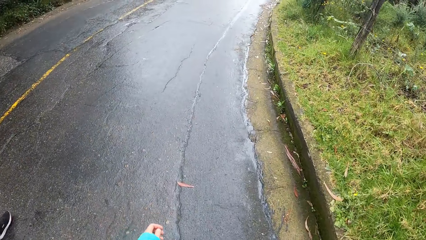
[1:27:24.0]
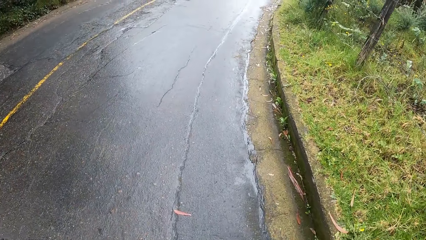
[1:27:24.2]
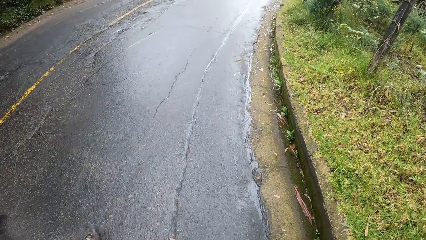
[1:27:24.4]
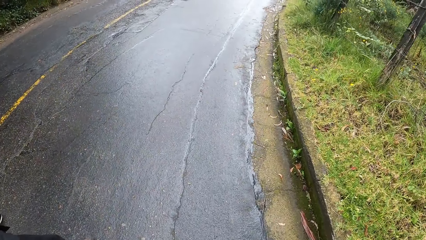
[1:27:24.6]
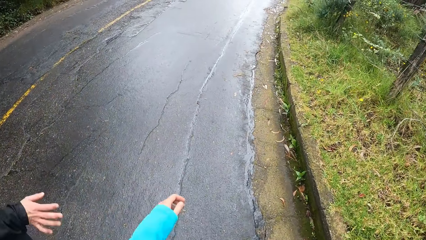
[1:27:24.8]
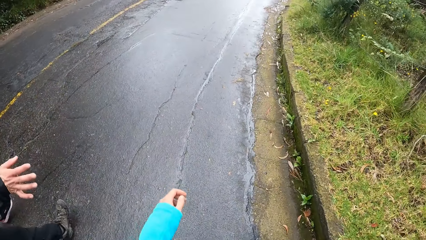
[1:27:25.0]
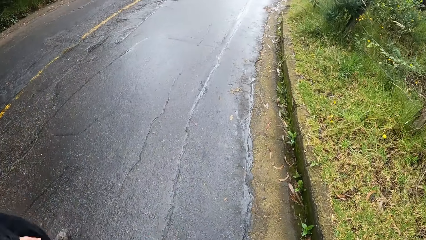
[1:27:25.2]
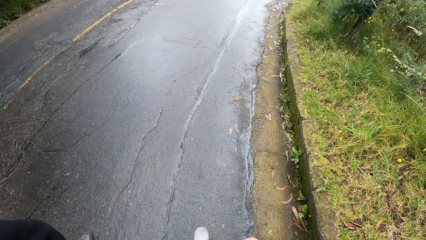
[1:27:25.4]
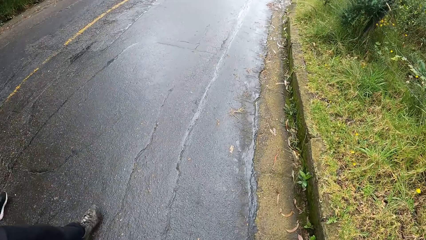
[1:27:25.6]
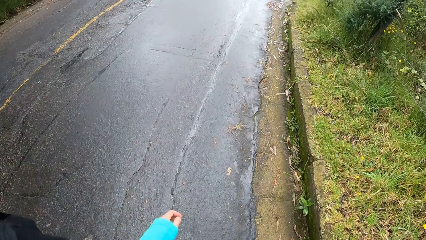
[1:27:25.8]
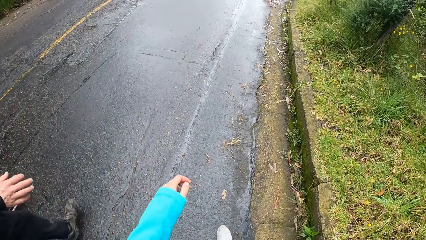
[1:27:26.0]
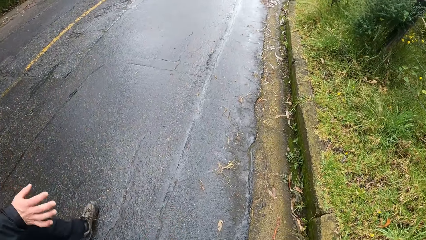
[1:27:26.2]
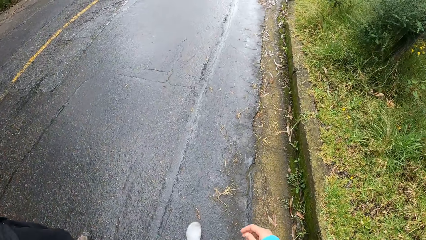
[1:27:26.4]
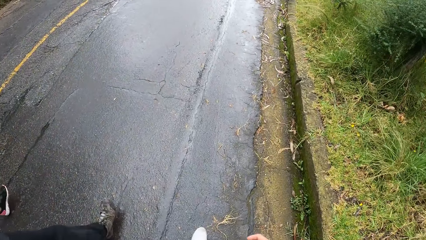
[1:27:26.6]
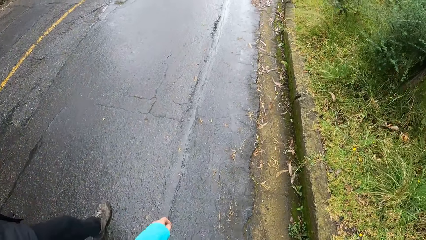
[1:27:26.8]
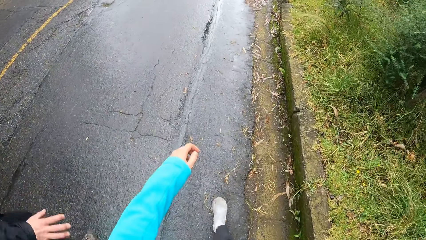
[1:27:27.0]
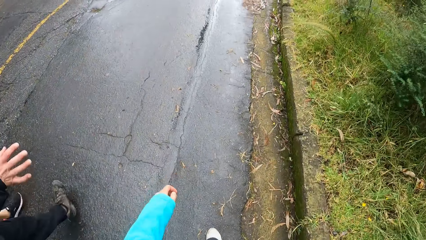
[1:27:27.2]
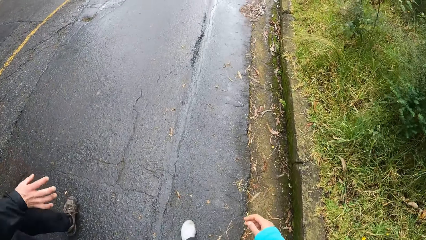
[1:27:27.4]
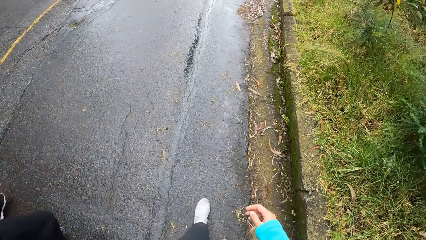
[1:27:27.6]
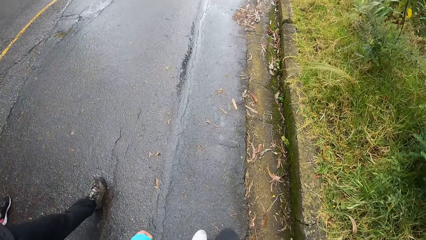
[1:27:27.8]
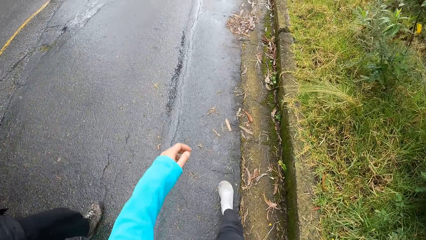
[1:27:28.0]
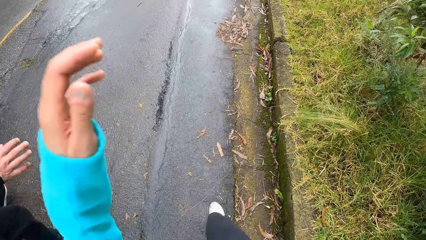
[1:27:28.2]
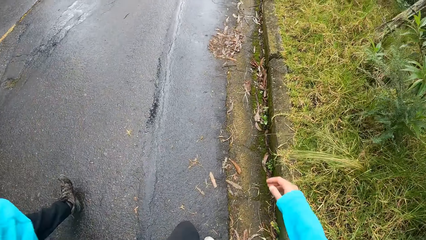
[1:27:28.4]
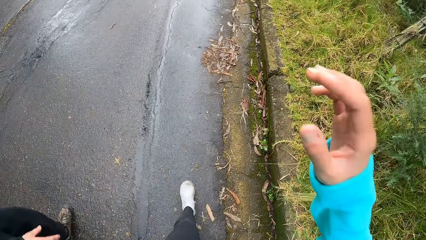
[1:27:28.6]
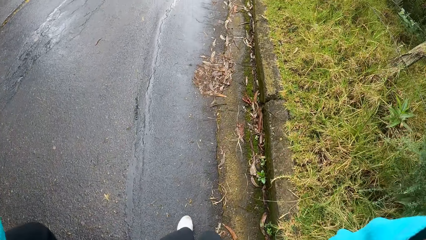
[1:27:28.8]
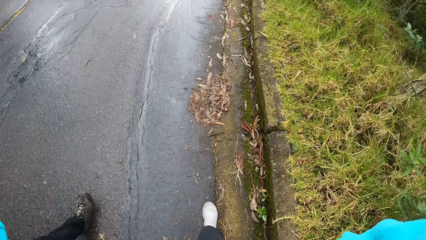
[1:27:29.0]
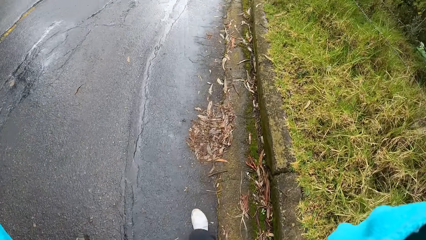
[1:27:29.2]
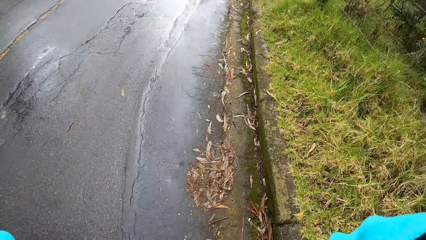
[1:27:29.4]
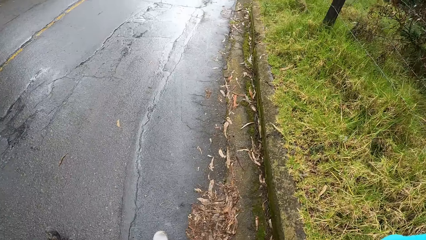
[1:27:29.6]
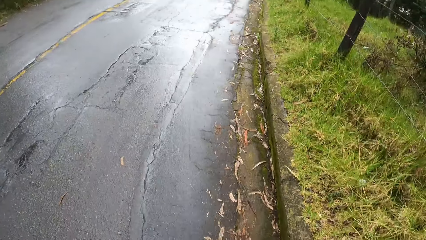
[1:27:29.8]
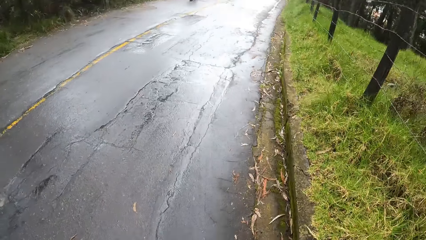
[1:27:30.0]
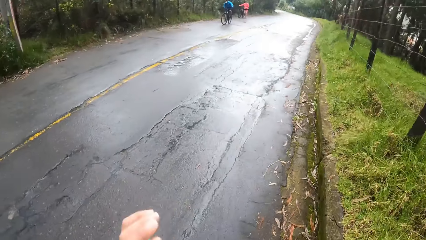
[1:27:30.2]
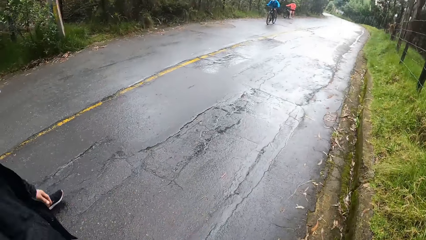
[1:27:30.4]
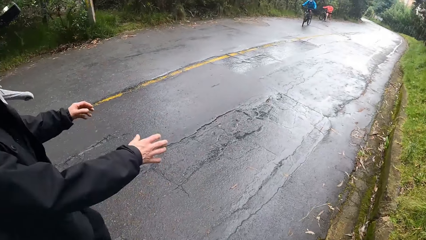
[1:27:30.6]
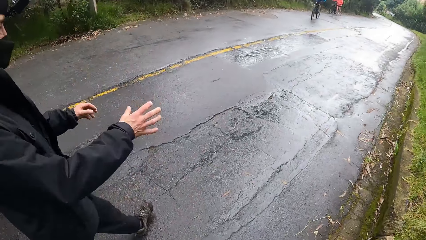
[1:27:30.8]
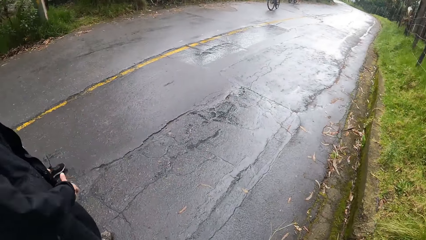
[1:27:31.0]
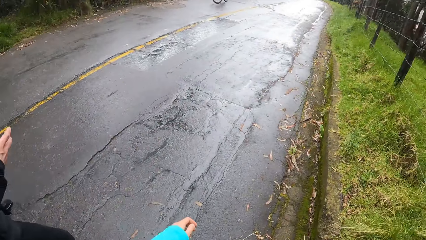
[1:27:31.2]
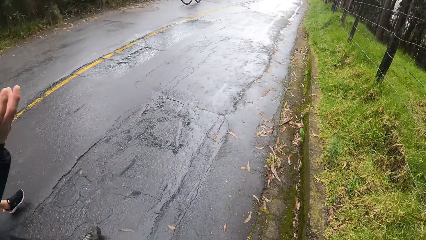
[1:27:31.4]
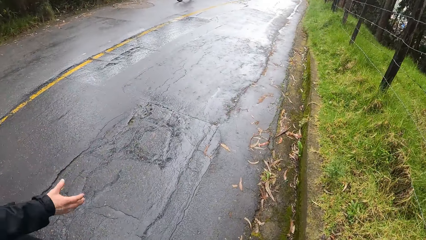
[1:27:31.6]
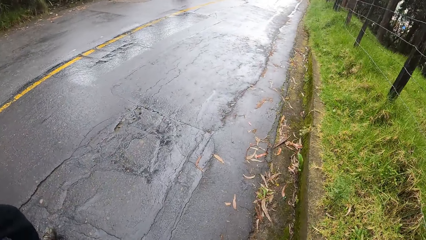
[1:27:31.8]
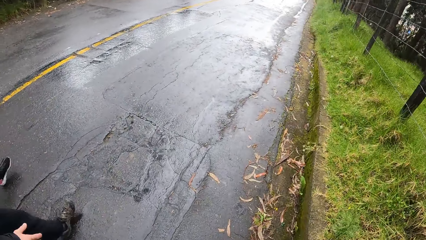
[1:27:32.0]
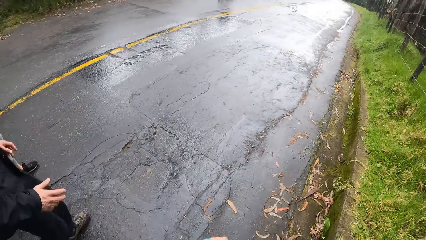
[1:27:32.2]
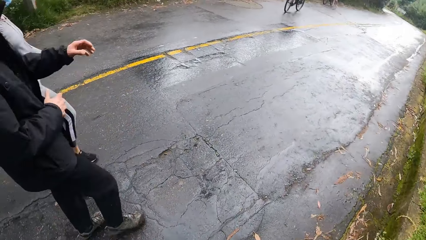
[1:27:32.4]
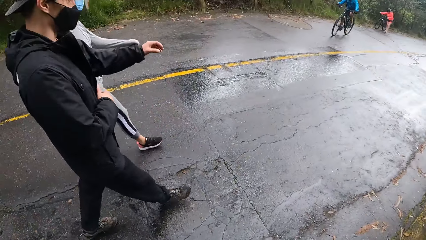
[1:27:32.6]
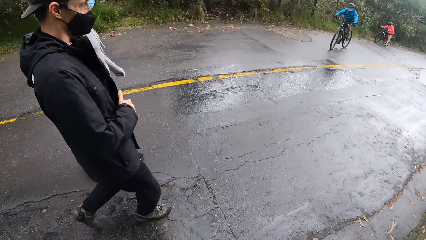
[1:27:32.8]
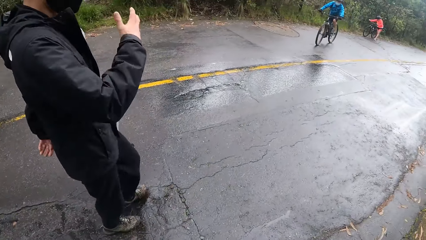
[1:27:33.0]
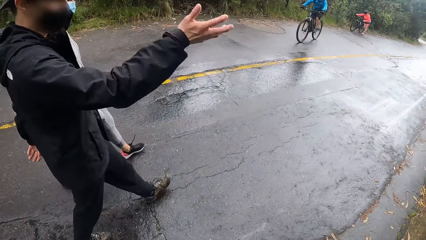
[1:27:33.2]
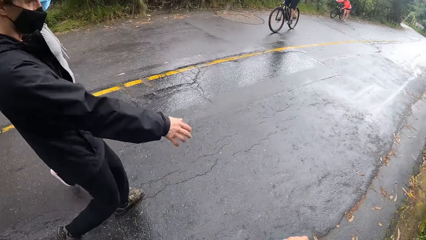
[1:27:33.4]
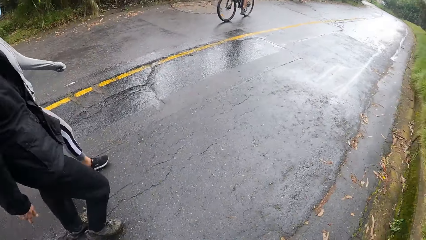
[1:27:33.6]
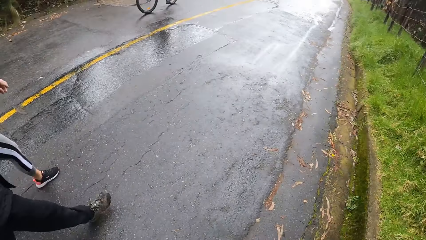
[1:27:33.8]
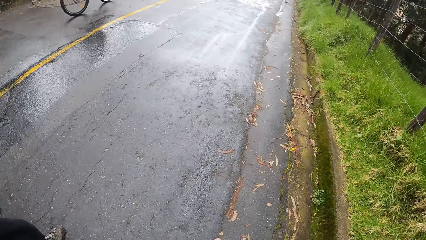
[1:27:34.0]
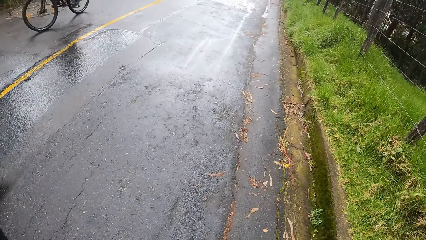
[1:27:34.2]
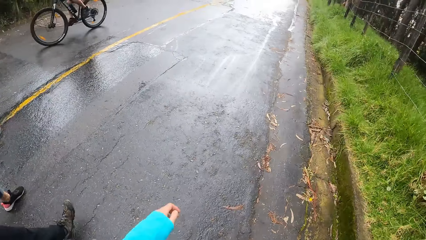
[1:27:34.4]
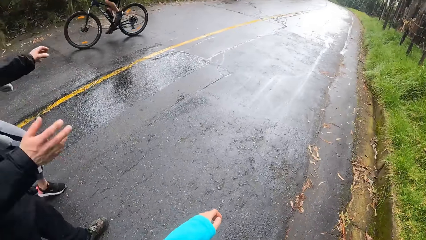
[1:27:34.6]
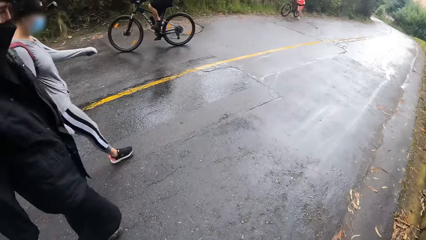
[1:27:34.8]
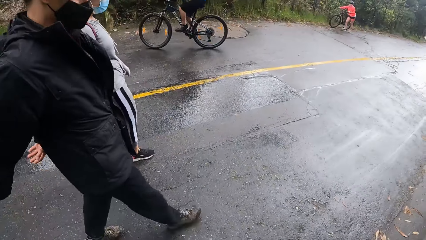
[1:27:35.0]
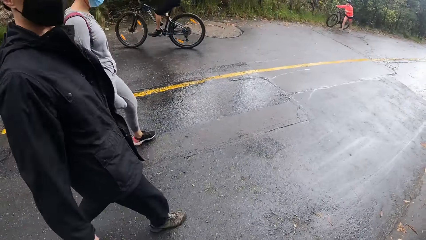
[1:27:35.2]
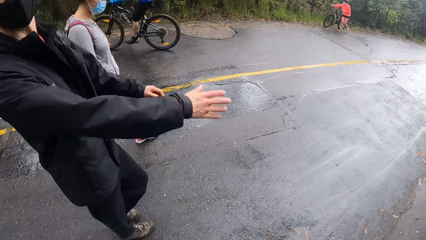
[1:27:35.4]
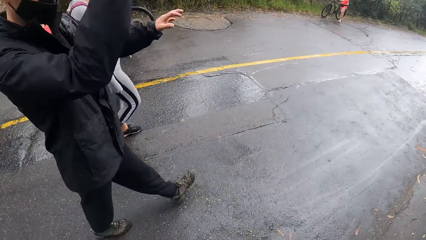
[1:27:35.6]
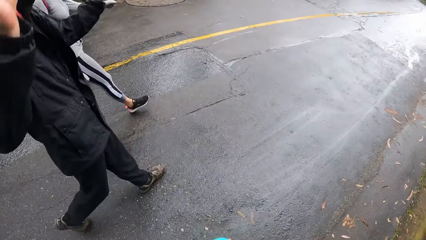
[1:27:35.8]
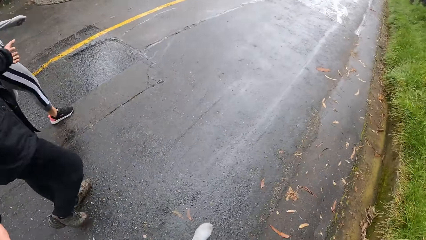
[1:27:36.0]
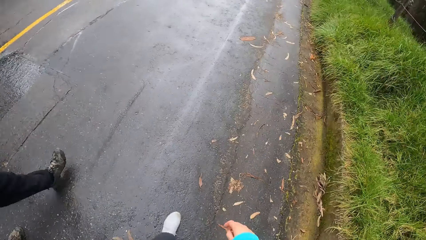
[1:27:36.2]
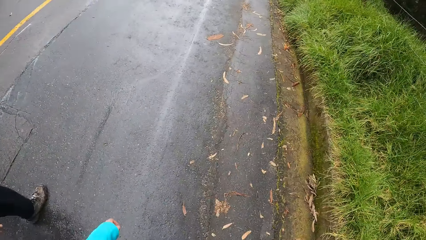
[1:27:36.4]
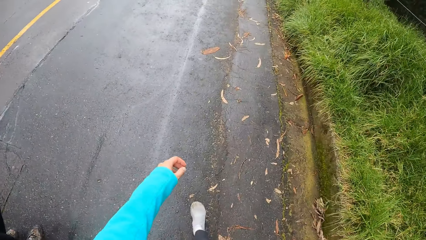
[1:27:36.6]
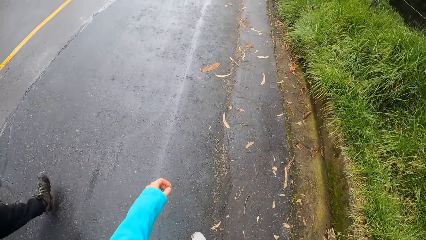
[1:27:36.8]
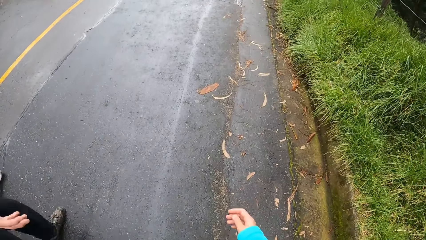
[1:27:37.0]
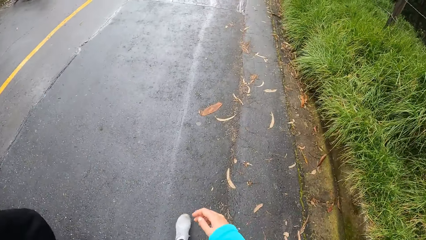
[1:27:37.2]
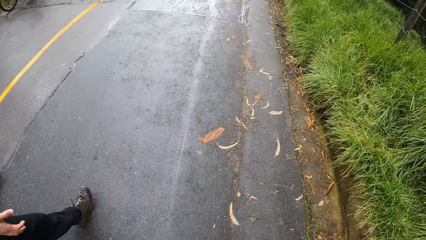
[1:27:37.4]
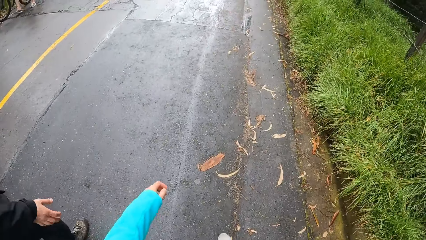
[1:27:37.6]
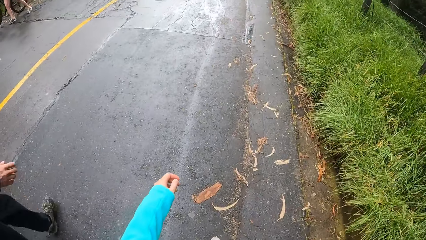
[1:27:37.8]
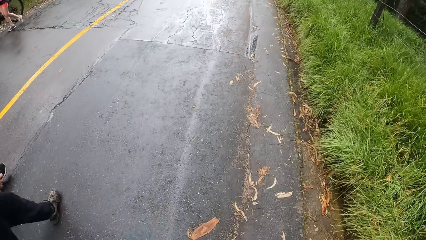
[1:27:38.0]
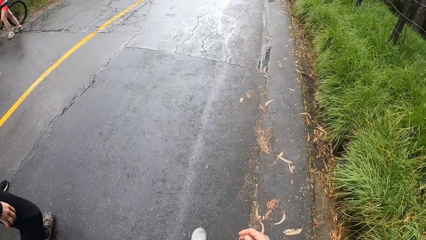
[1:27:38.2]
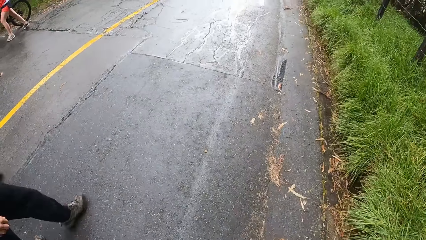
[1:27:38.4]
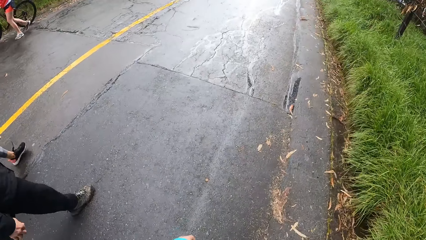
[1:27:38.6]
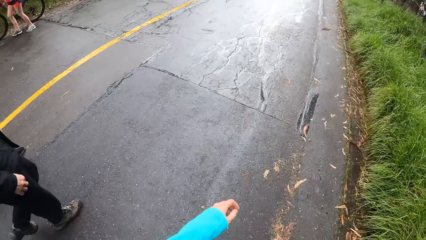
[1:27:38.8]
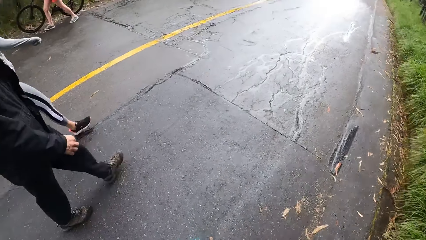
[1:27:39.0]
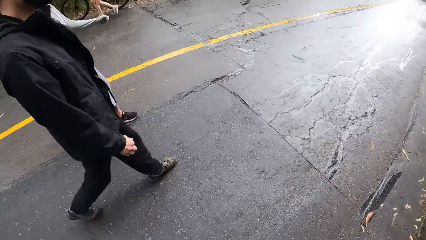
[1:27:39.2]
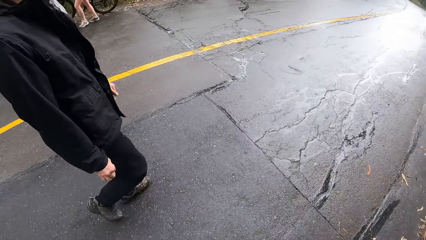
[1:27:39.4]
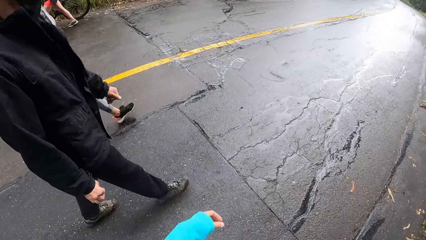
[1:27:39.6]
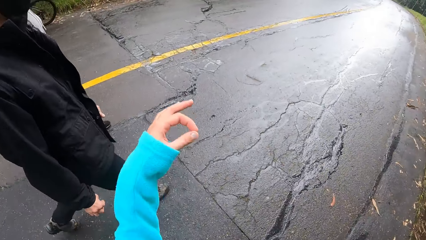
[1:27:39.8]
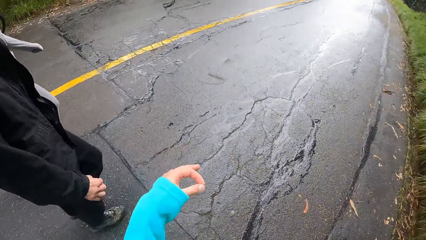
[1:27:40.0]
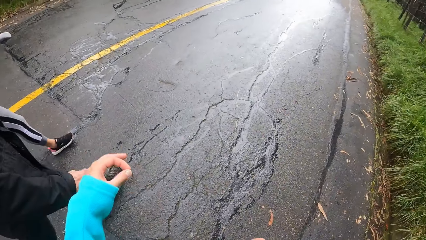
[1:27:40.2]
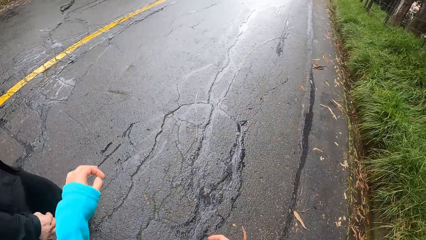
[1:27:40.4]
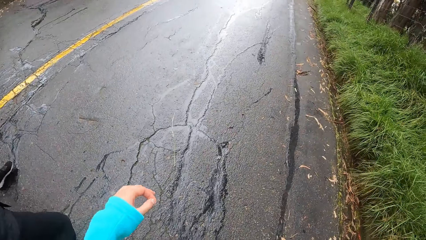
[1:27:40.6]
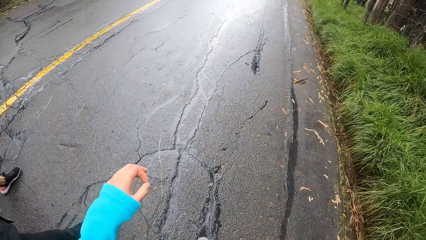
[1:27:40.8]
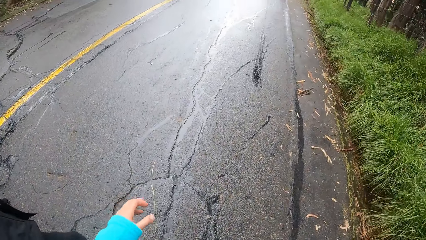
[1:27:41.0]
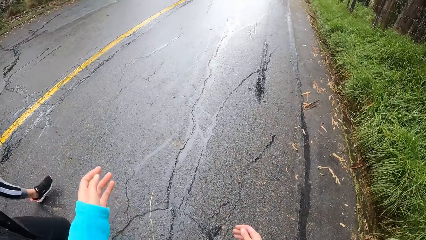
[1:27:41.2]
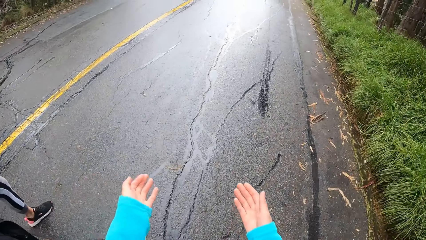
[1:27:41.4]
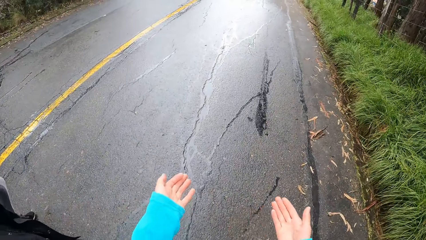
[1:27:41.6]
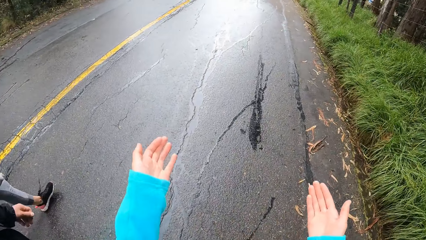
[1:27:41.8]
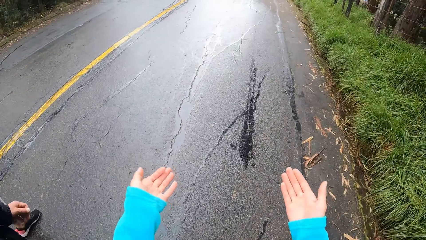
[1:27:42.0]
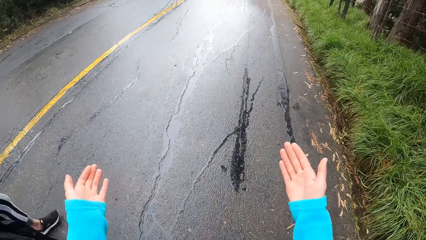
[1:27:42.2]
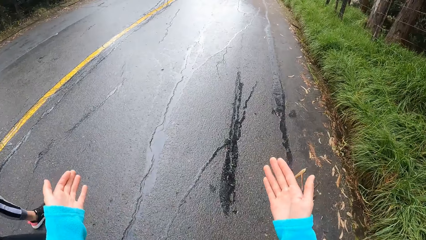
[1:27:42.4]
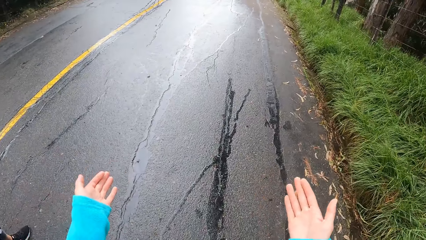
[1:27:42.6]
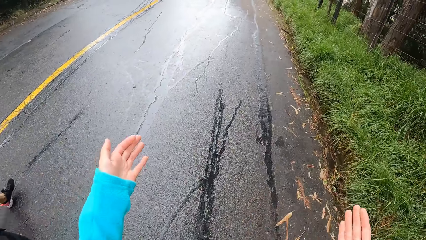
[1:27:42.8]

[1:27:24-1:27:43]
A man gestures with his right hand. The camera wearer raises his left hand towards his face. He raises his right hand towards his face. He adjusts the camera with both hands. Another man rides the bicycle past the camera wearer. A woman rides the bicycle past the camera wearer. The first man gestures with both hands. The camera wearer looks at the first man. He looks ahead. He looks at both the first man and another woman. He looks down. He looks at both the first man and the other woman. He looks down. He gestures at the first man with his left hand. He gestures with both hands.
